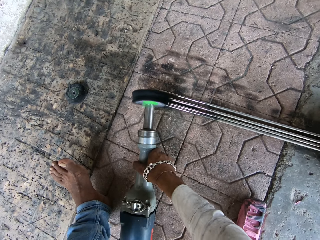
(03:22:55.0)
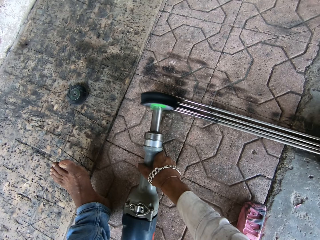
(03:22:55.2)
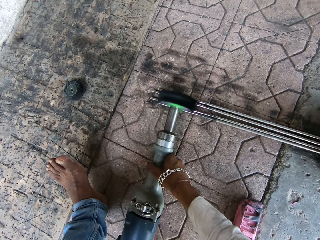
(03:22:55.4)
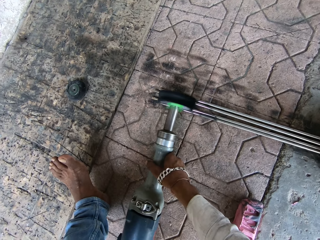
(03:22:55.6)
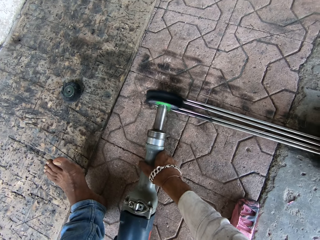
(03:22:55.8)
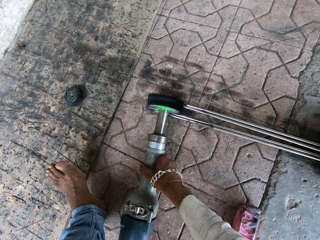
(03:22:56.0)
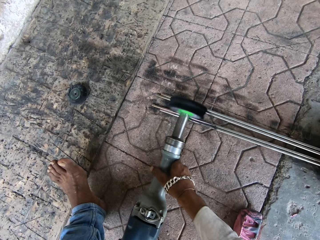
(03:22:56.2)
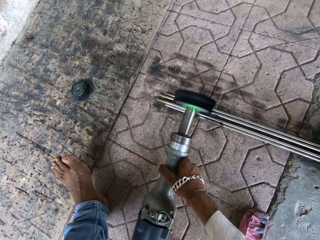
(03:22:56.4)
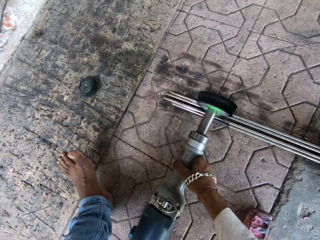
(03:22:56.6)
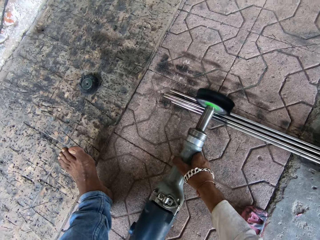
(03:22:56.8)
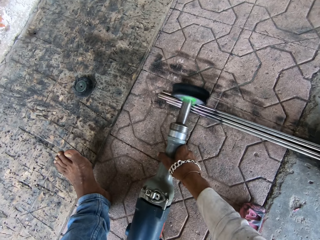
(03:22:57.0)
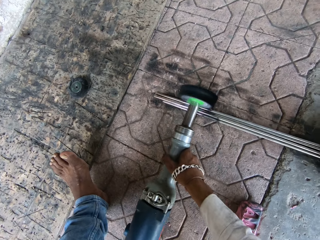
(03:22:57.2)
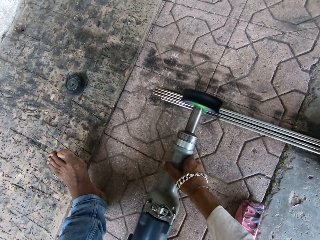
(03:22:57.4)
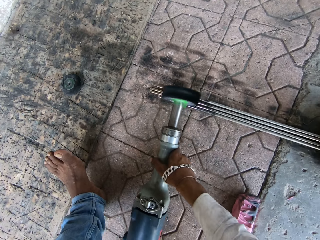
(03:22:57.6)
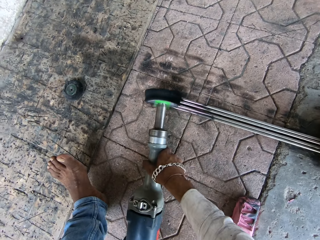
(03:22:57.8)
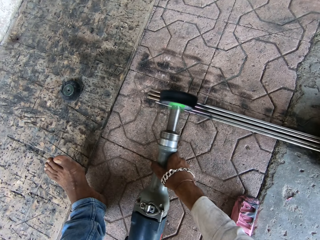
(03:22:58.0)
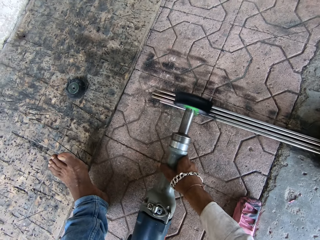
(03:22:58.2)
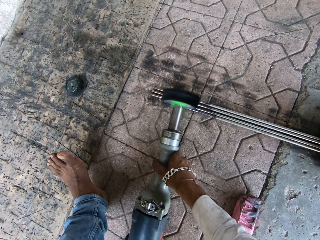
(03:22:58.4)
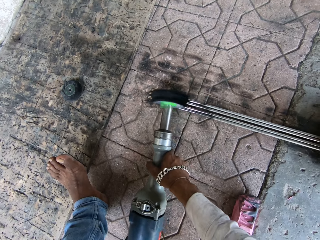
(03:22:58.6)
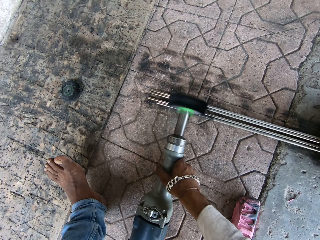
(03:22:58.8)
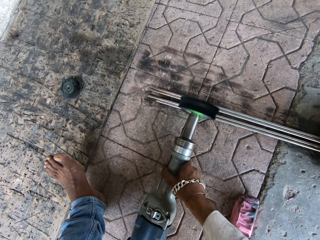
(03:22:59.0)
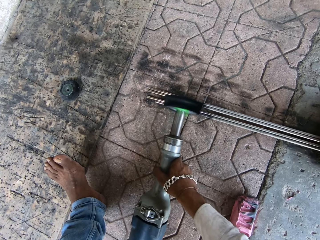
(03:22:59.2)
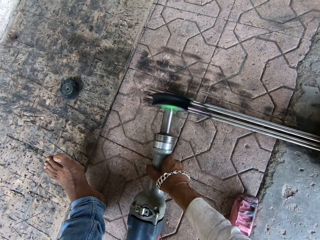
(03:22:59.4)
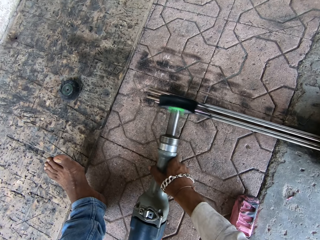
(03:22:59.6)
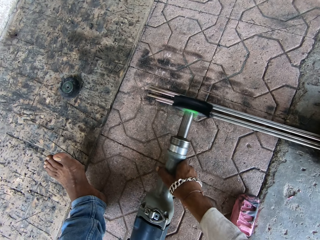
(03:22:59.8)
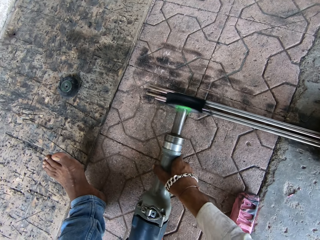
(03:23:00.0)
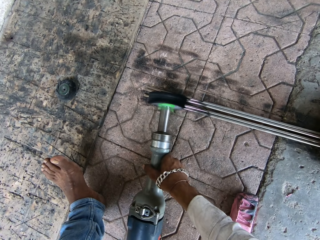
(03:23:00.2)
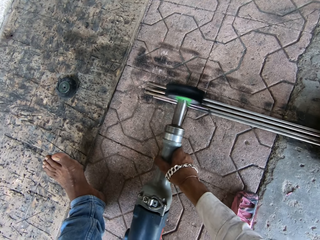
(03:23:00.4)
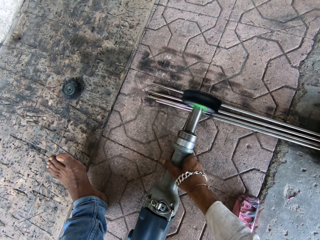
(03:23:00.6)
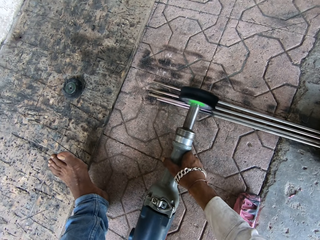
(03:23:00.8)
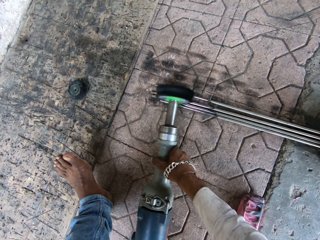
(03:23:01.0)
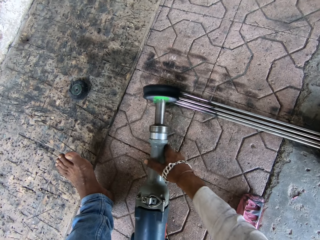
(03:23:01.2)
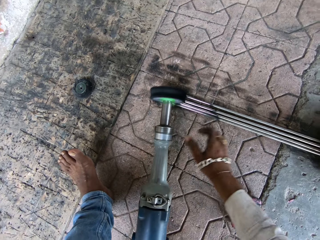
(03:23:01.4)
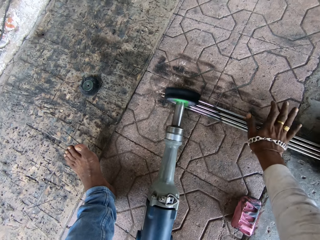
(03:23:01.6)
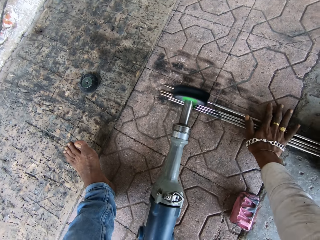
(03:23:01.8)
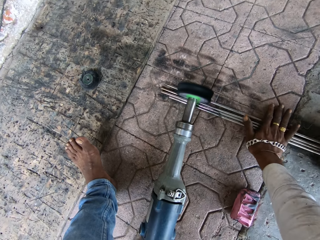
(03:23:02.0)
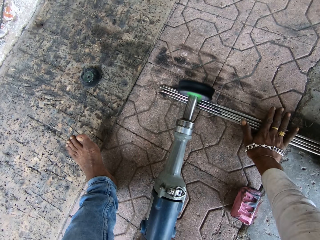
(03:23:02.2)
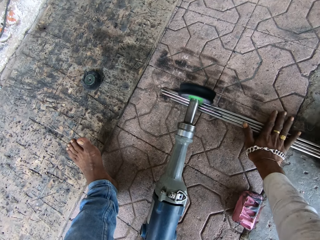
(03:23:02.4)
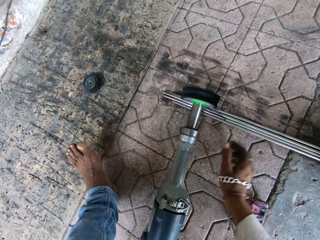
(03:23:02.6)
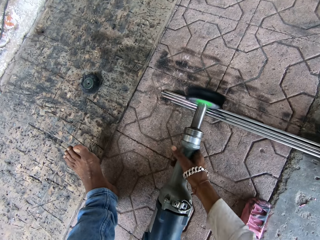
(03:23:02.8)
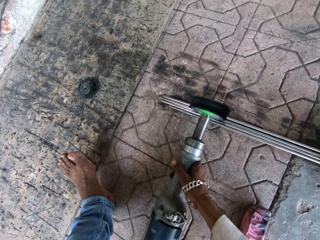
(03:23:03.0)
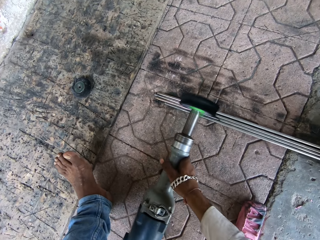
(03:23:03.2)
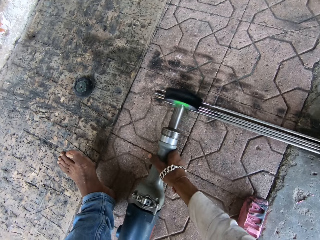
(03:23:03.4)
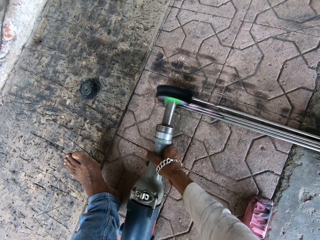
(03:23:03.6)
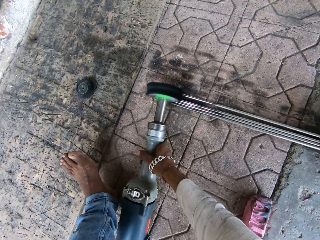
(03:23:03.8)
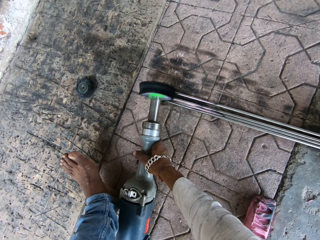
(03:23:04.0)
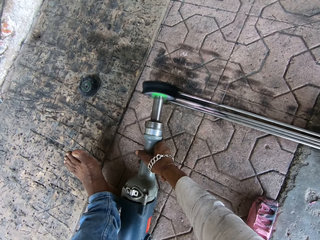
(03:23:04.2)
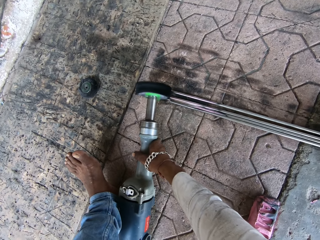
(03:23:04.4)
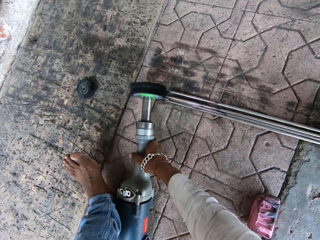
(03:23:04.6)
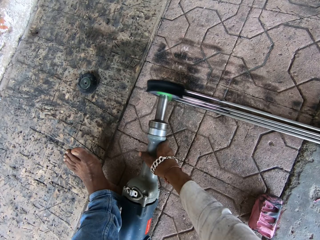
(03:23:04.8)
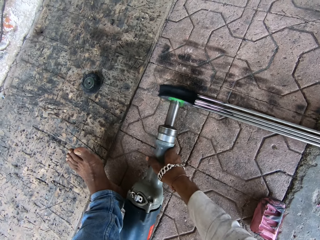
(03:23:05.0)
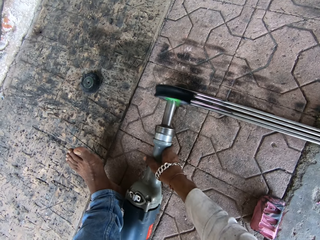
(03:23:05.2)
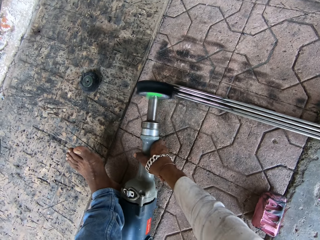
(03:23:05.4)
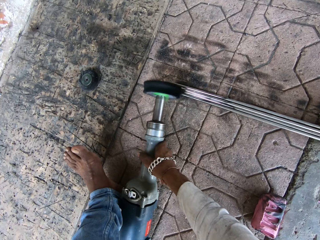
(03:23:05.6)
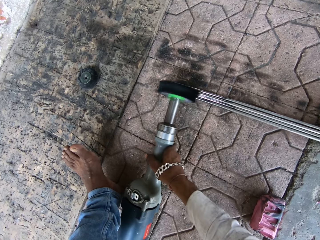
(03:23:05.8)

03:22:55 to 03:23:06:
The camera wearer scrapes the metal. He touches the metals with his right hand. He holds the metal with his right hand. He touches the polishing machine.

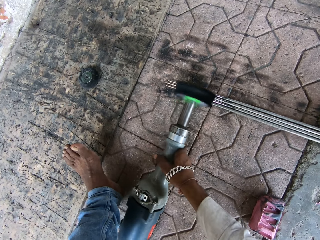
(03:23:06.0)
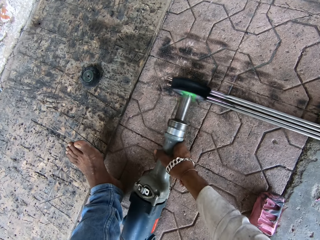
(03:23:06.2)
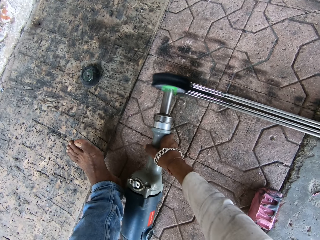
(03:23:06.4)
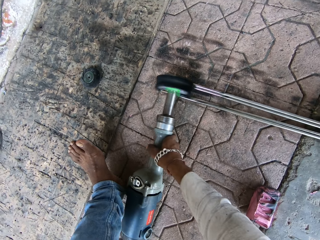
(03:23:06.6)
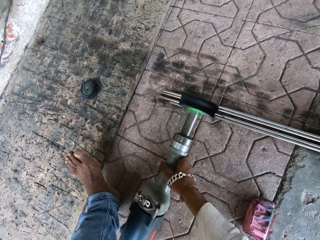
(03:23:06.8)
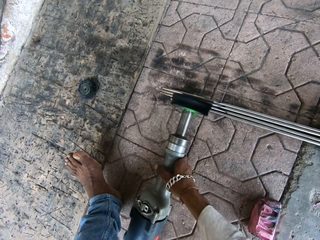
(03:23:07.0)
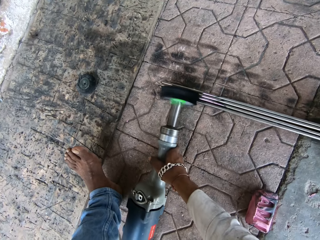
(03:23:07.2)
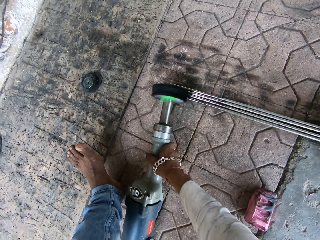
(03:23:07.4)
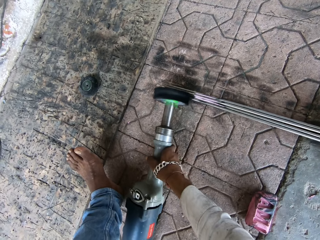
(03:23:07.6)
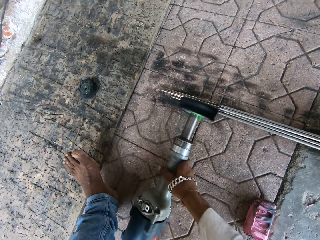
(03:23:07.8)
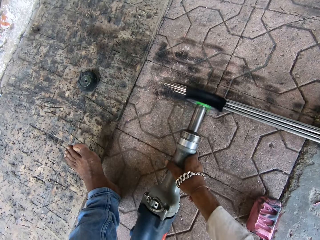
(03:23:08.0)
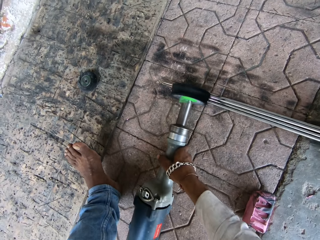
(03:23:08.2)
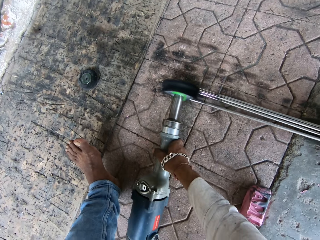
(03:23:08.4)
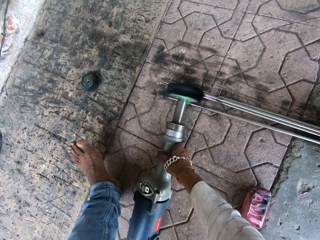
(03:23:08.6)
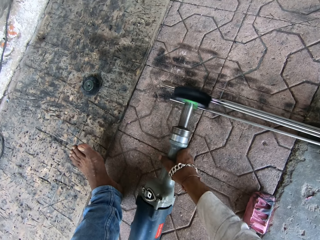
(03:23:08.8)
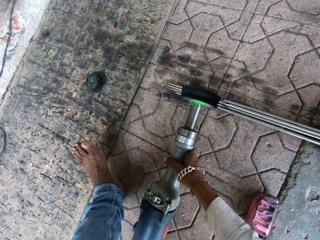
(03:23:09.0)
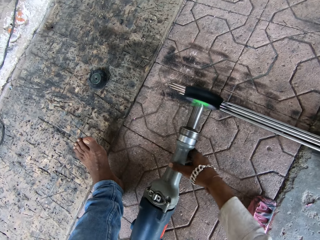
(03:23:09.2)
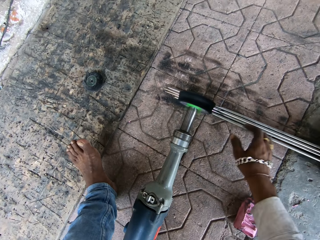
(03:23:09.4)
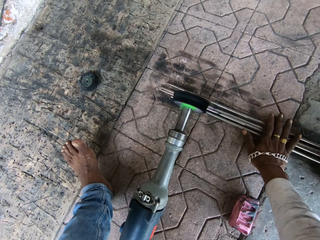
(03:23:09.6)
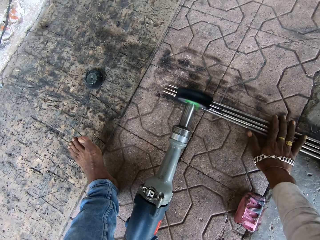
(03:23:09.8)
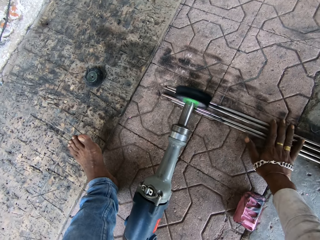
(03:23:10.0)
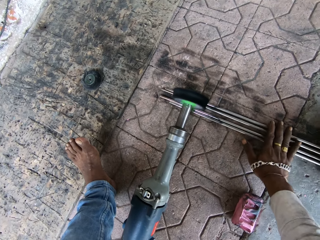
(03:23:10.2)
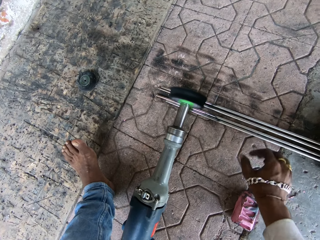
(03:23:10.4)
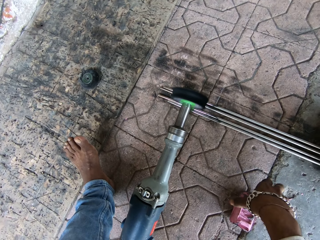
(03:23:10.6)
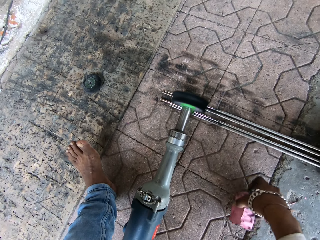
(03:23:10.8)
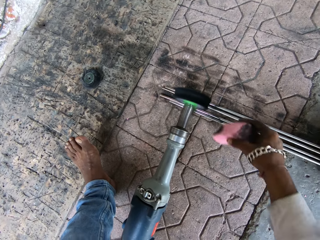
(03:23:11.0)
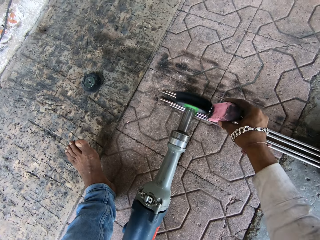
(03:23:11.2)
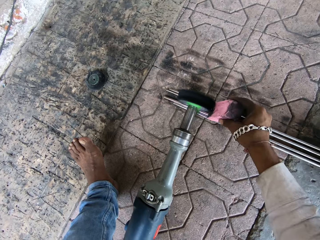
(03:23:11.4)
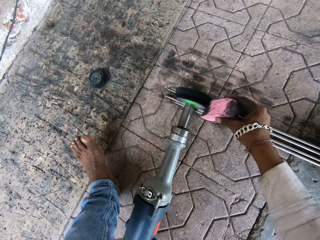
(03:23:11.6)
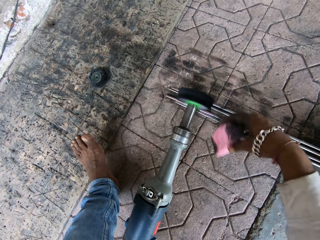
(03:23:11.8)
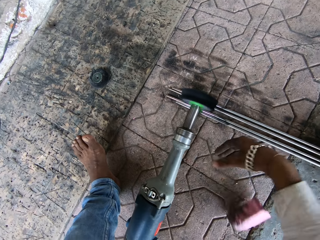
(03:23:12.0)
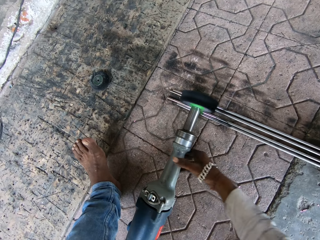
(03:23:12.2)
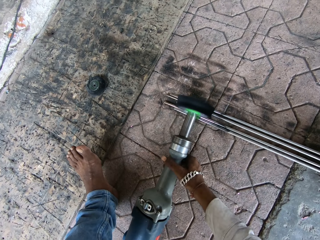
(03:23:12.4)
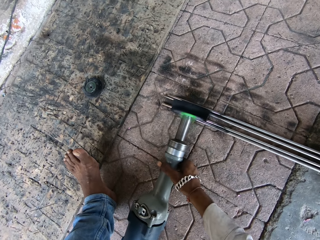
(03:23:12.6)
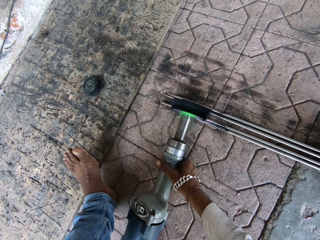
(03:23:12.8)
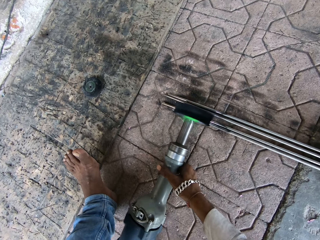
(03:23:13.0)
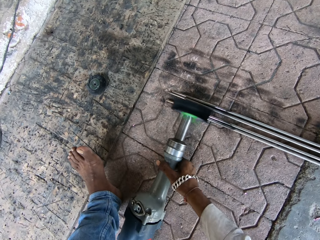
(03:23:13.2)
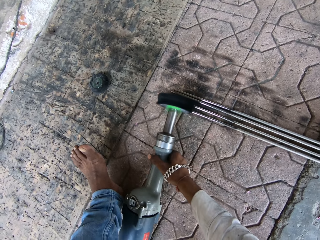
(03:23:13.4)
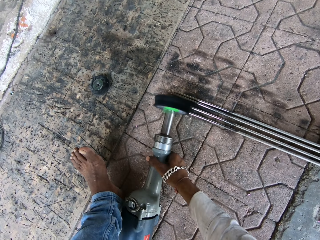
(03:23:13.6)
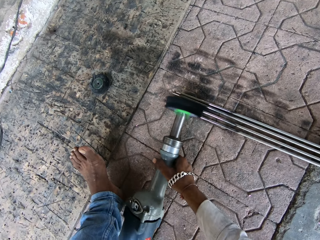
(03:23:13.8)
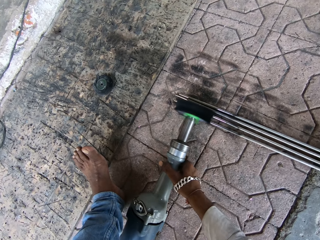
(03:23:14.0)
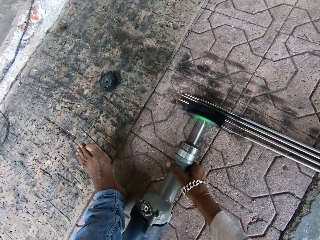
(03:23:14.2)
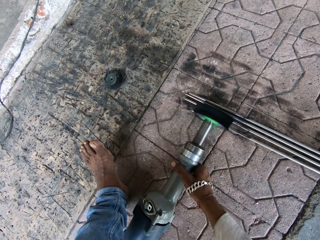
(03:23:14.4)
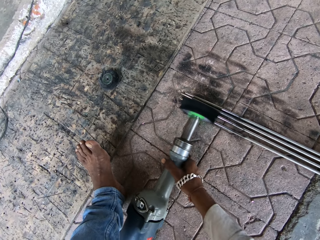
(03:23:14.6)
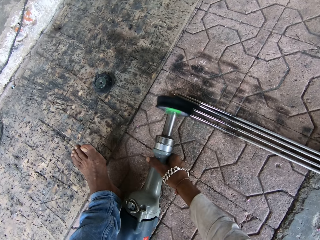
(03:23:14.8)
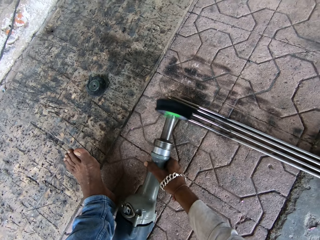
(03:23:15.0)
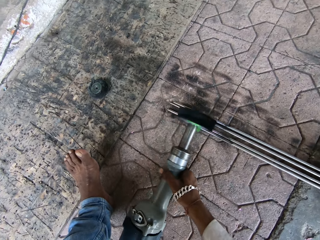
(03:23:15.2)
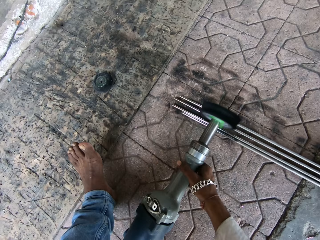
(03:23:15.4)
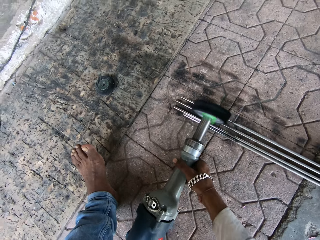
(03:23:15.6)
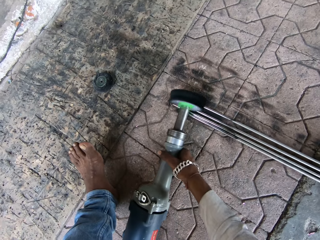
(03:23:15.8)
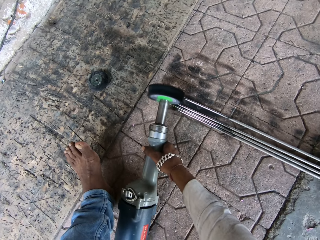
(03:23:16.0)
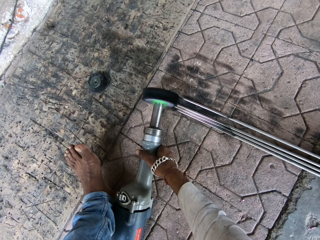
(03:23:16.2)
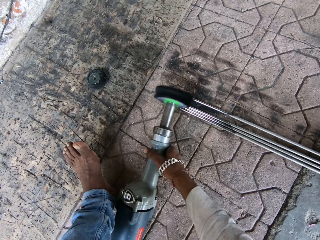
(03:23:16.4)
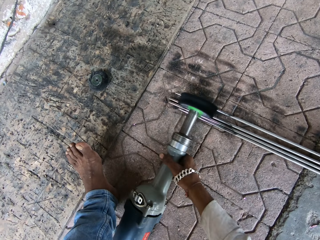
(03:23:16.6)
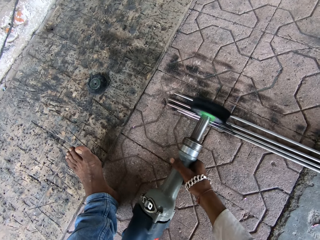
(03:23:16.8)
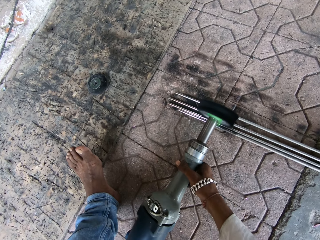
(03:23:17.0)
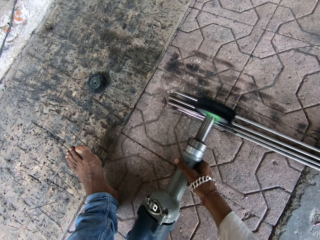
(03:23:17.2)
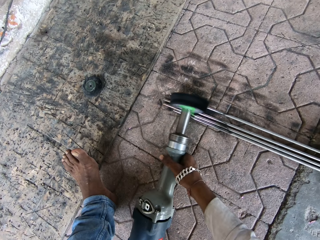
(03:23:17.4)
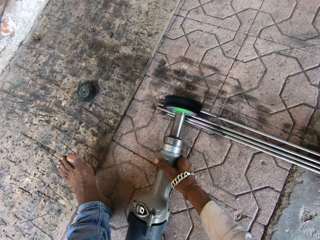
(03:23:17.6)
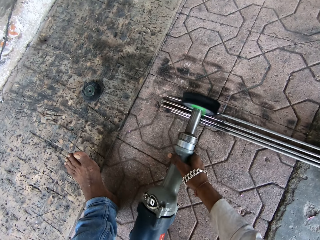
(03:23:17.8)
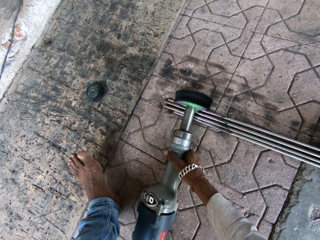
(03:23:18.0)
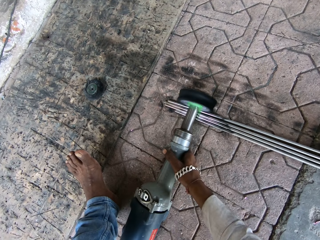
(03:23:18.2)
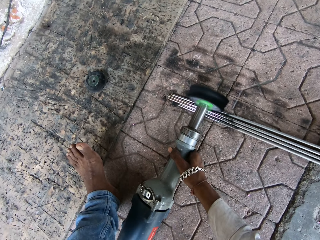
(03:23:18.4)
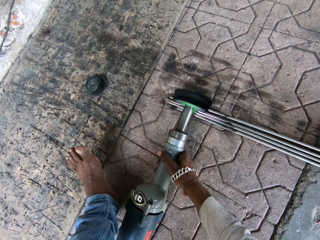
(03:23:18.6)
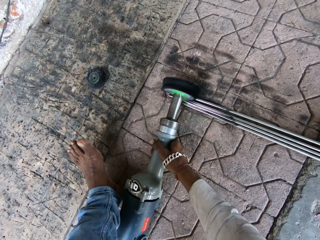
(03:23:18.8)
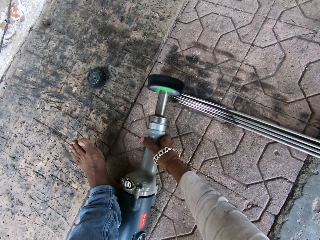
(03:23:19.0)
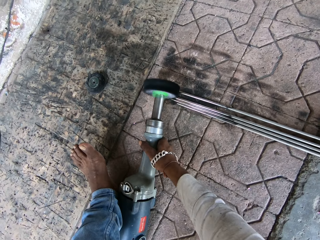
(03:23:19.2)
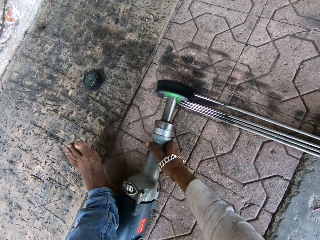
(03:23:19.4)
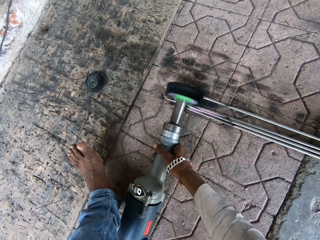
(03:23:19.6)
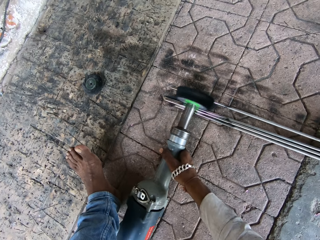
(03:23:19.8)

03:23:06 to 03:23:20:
The camera wearer polishes metals with a polishing machine. They touch the metal with the right hand. They pick up a sponge. They hold the wiper. They wipe the polishing machine with the sponge. They drop the wiper pad. They pick up the polishing machine. They hold the electric scraper machine. They polish the metals with the polishing machine.
